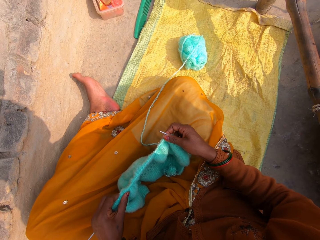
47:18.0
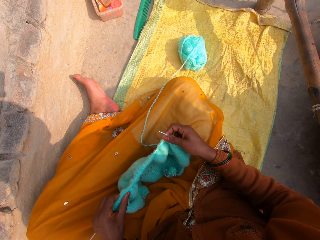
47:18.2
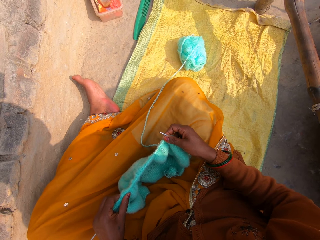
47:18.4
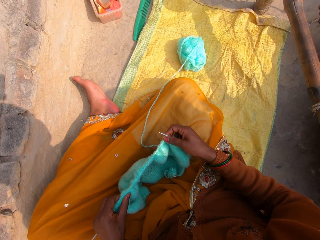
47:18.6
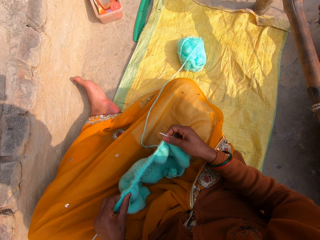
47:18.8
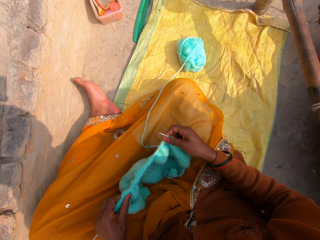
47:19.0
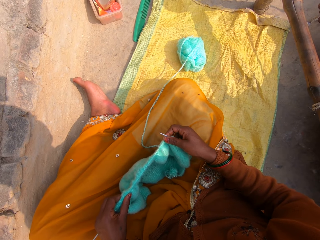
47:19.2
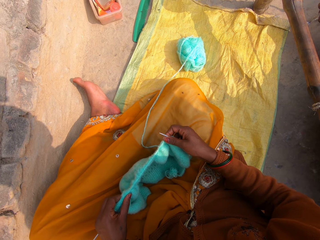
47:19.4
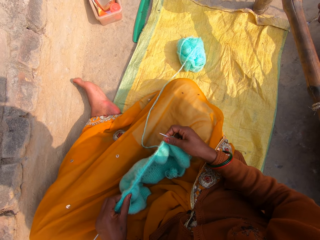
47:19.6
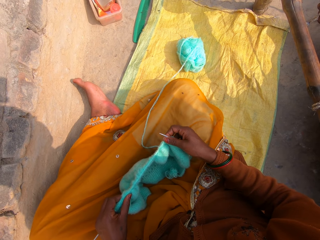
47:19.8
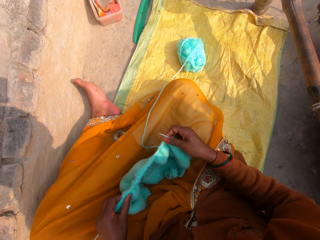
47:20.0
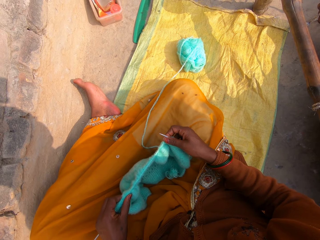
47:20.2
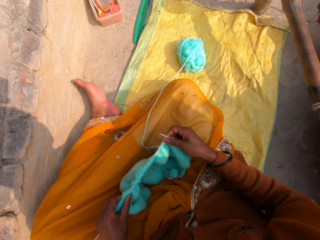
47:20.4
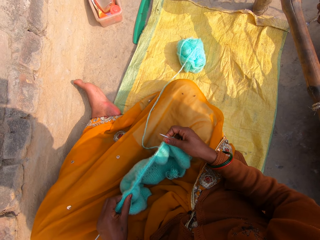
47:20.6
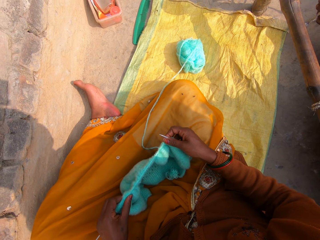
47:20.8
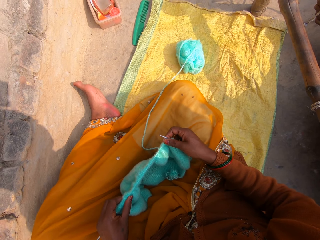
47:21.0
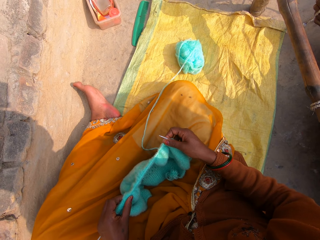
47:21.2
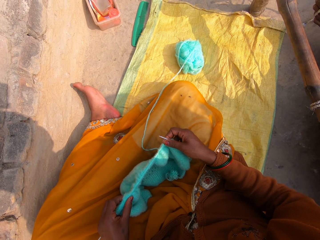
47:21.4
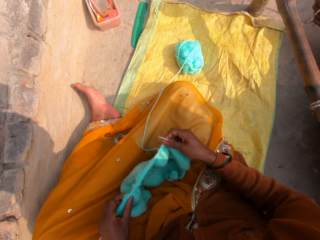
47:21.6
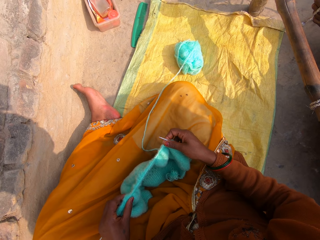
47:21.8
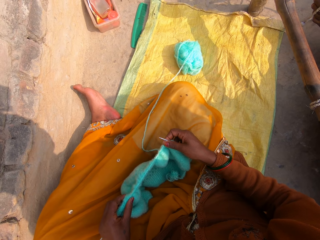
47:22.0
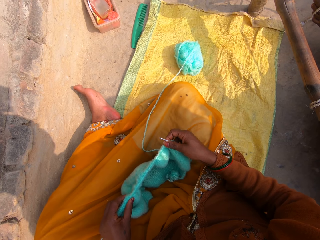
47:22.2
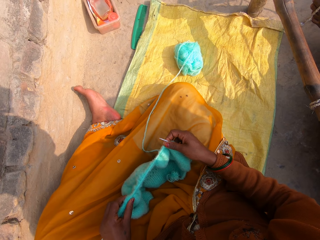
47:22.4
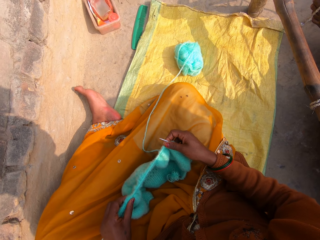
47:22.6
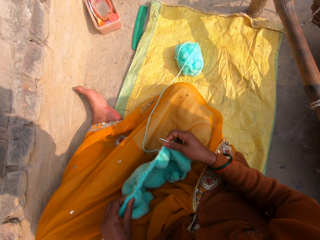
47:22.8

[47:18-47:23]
The camera wearer touches a piece of yarn.

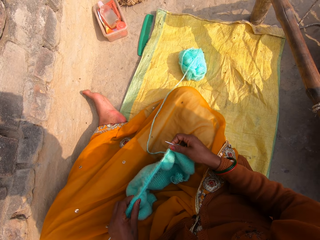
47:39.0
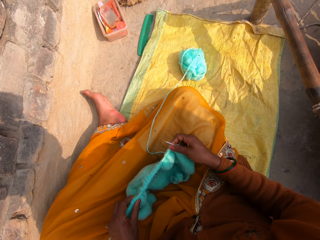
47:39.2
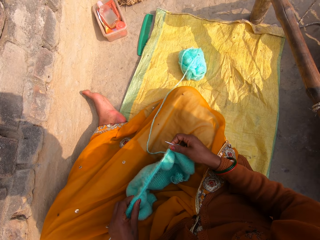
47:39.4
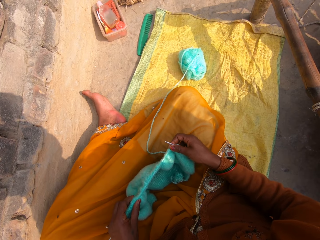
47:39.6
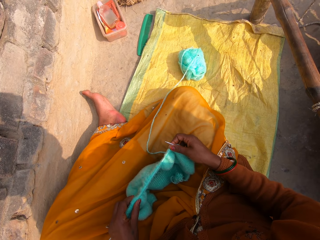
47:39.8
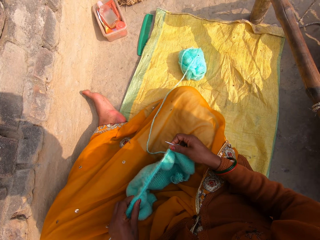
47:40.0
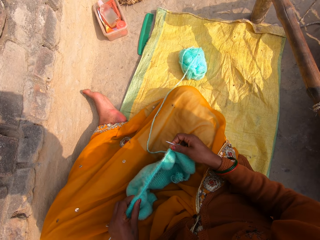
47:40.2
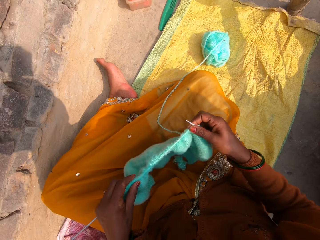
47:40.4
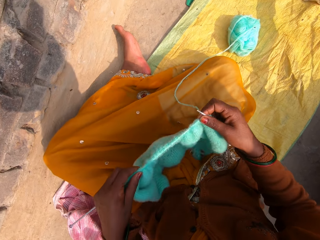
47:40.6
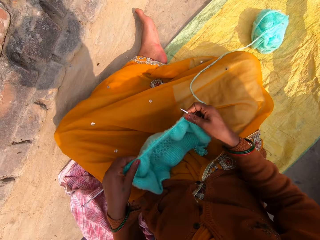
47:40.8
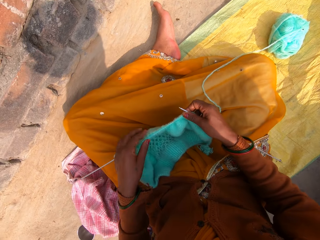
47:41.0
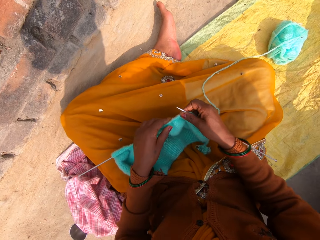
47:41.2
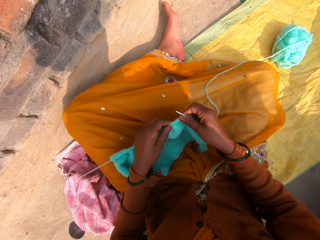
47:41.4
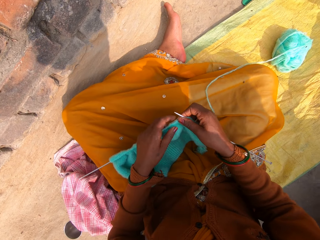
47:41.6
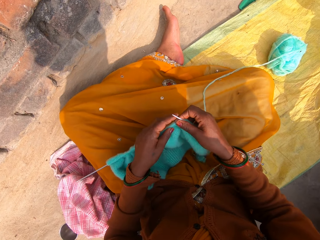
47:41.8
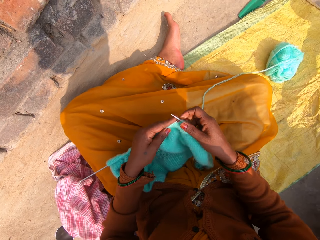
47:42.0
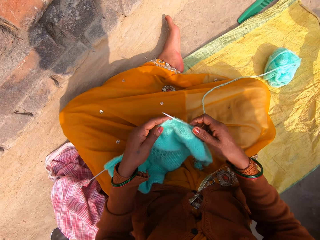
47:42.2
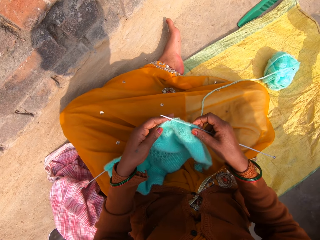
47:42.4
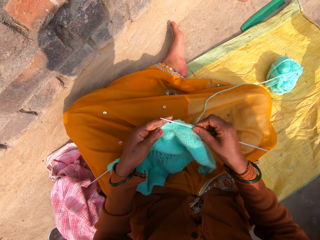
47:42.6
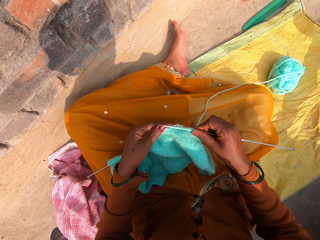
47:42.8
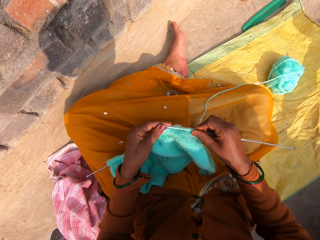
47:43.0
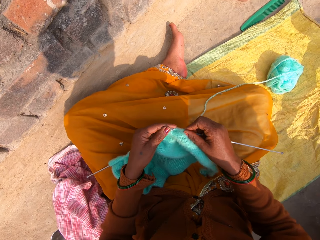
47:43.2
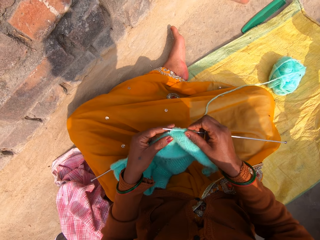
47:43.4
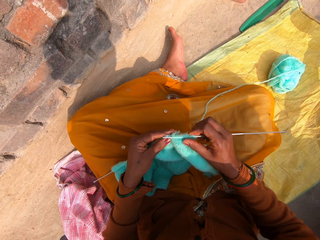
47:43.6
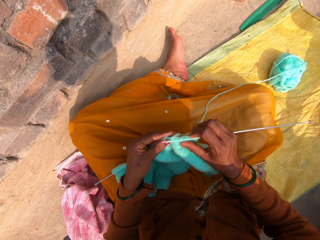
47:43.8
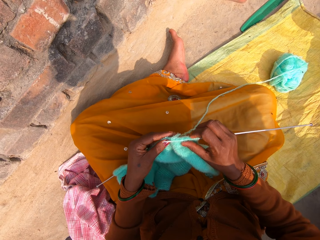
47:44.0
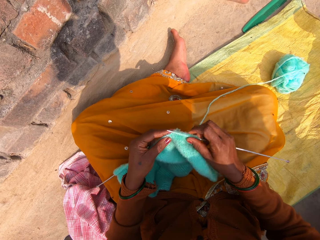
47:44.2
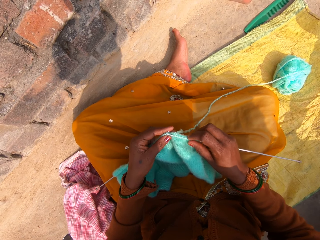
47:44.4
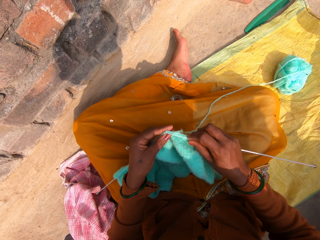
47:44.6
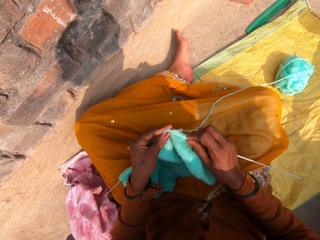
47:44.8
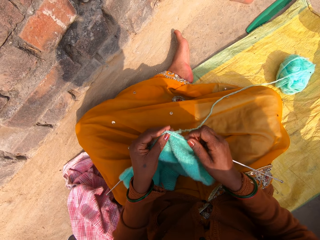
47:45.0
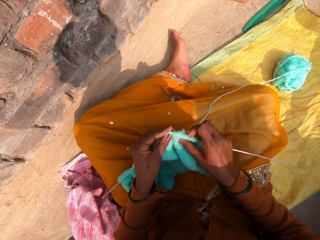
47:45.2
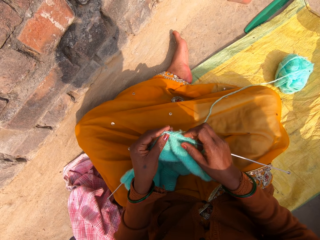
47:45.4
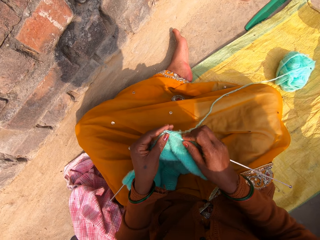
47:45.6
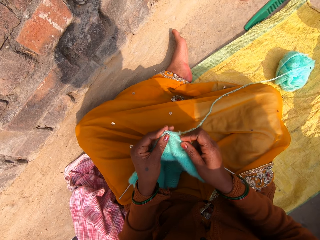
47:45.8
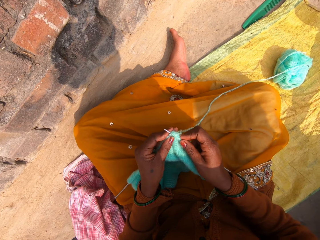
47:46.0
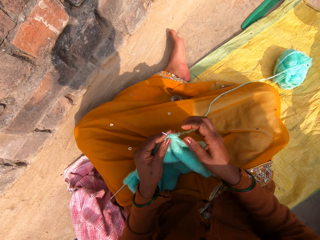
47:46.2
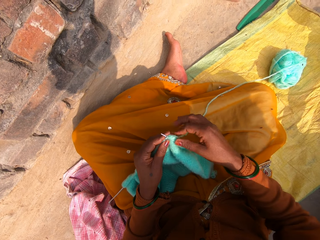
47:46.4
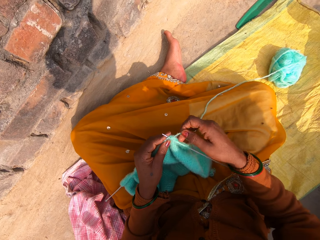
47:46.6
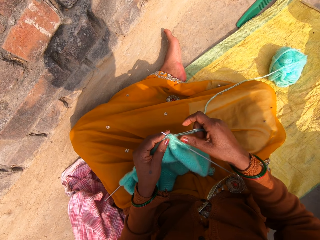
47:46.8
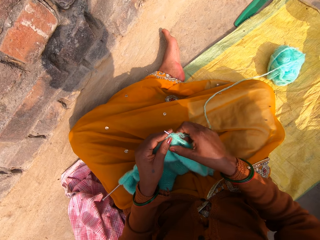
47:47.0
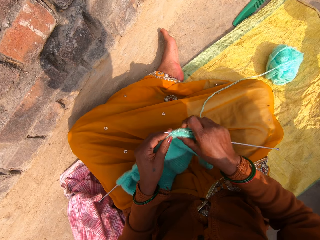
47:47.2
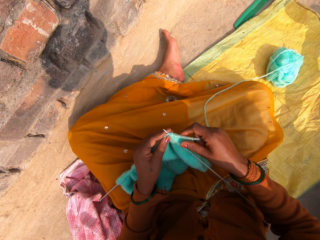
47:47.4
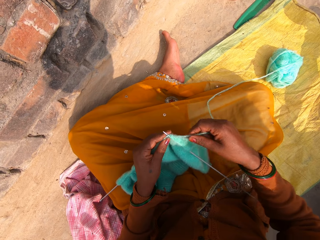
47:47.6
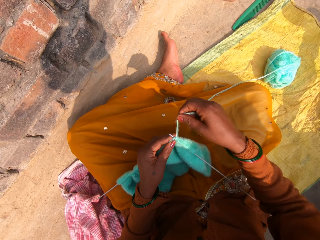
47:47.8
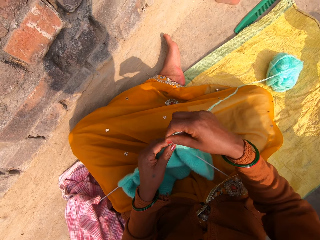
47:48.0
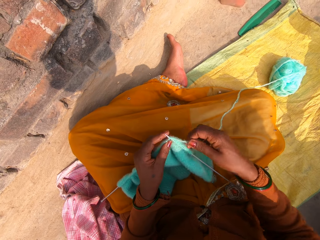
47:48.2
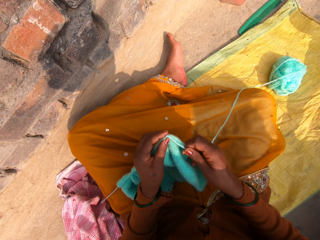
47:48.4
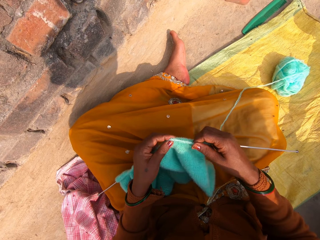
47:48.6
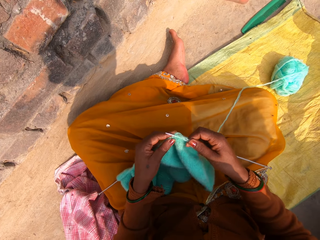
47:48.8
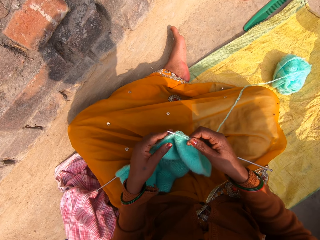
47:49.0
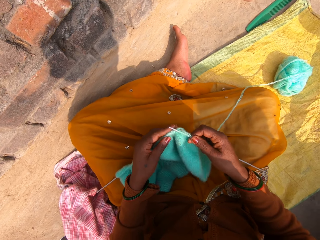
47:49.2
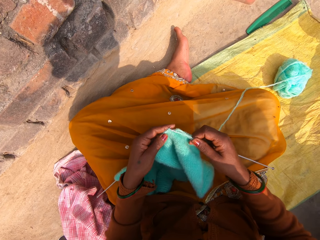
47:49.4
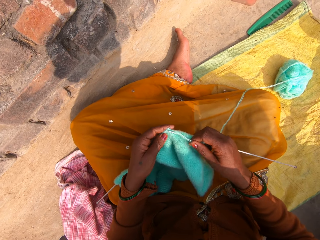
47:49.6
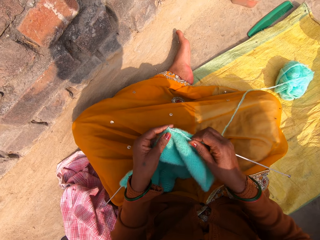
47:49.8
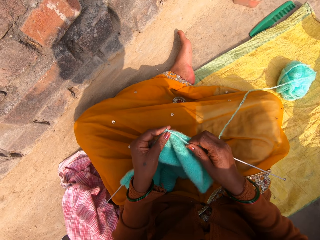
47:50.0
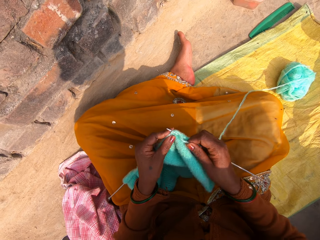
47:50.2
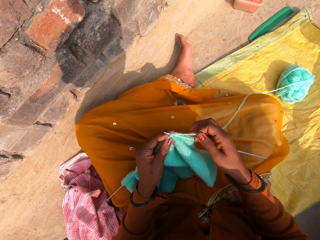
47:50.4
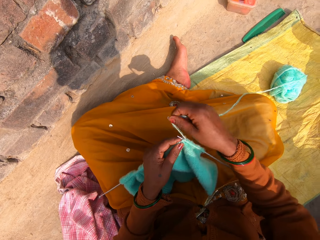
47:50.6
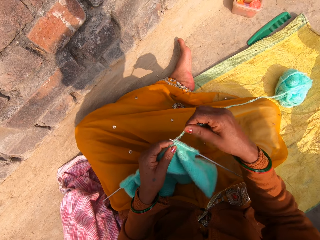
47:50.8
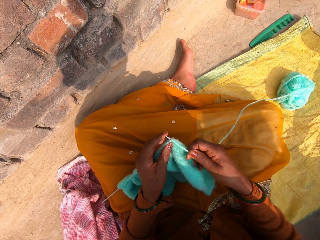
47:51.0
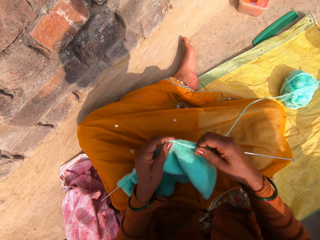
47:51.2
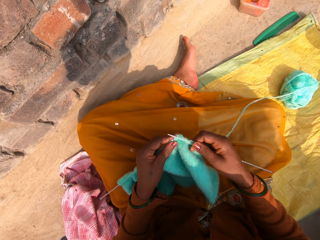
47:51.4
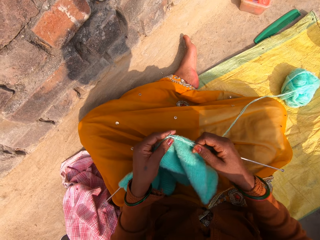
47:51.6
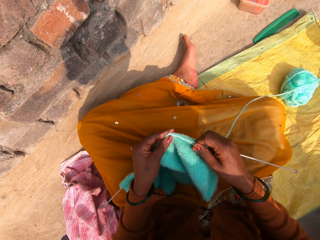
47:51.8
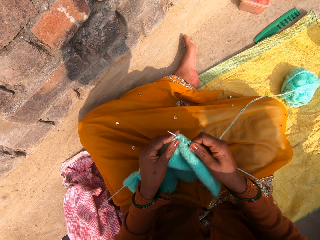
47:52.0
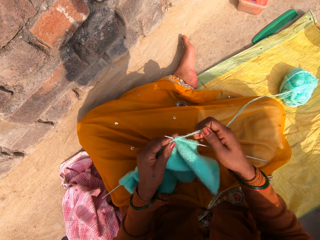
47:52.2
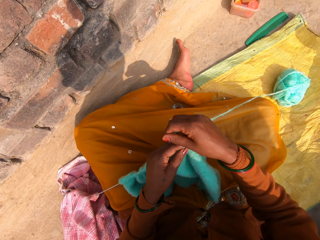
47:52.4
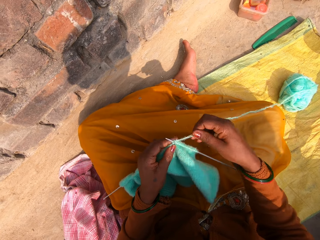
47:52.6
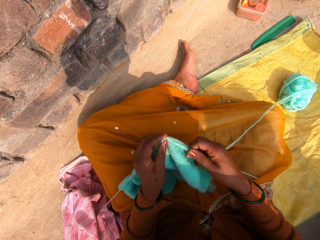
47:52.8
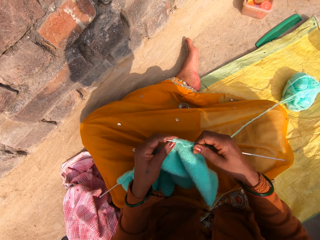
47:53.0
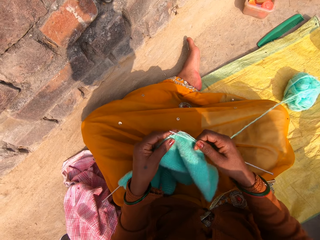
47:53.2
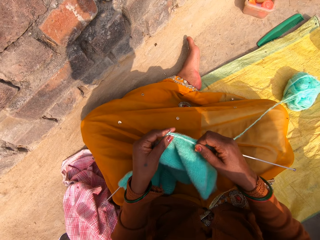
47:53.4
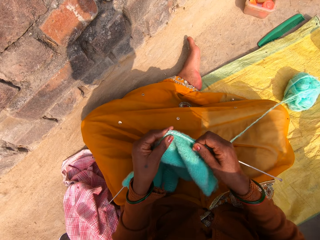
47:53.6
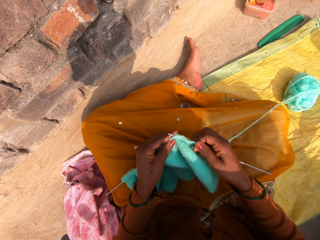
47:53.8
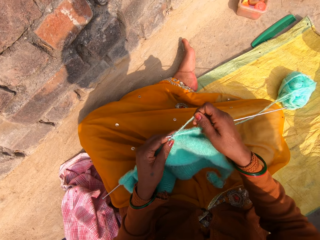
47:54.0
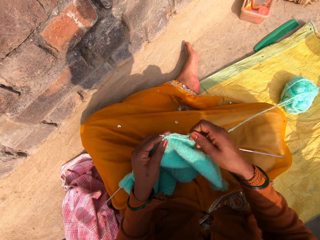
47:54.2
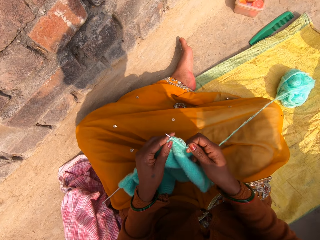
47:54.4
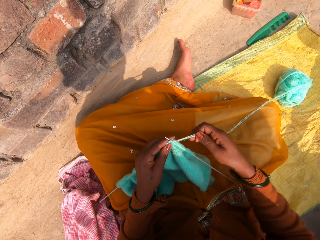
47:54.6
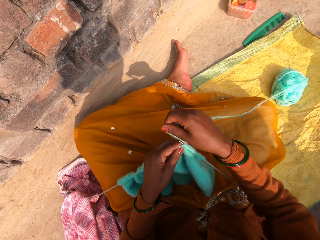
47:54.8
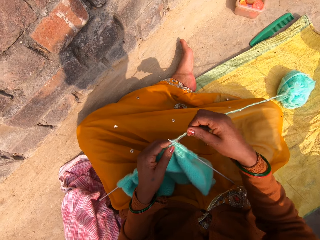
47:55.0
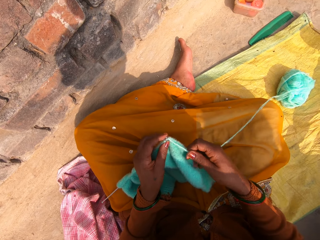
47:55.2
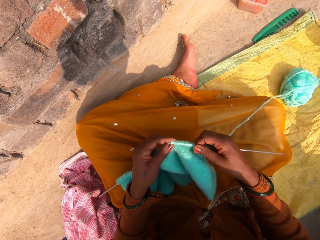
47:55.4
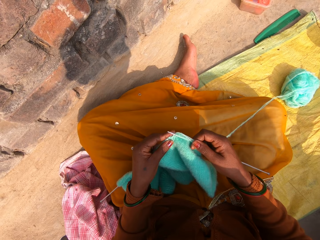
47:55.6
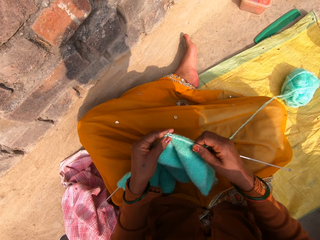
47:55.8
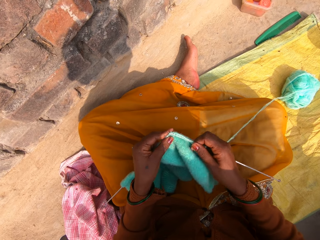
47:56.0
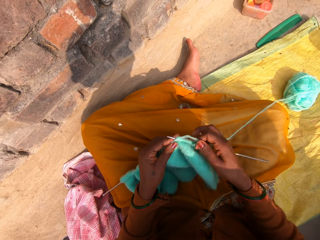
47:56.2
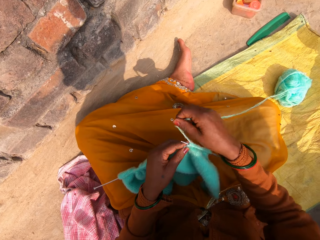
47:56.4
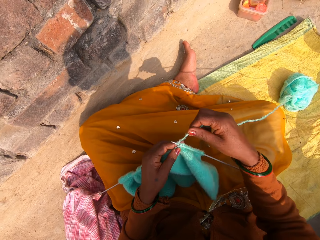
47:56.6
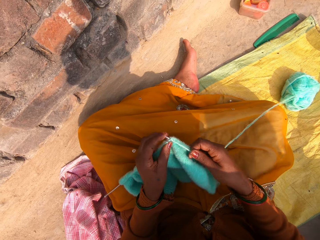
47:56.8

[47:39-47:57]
The camera wearer lifts the knitting pins and knitted wool with both hands. She drops the knitting pins and the knitted wool on her lap. She puts the knitting pin through the knitted wool with her right hand. She continues knitting with the wool and the knitting pins. She sews a piece of yarn using crochet.
